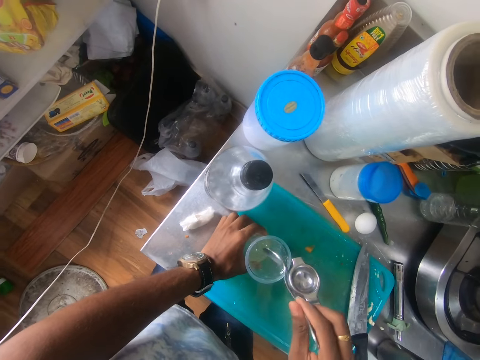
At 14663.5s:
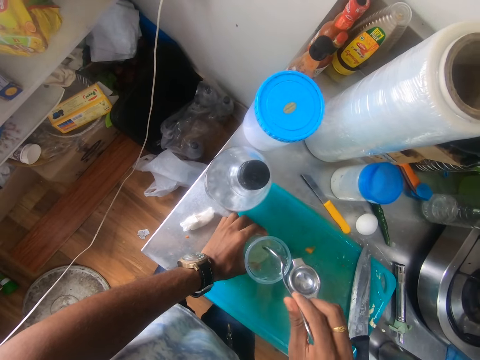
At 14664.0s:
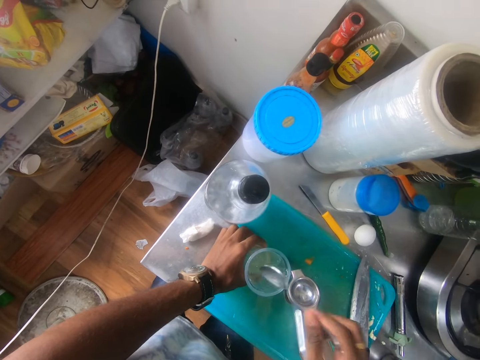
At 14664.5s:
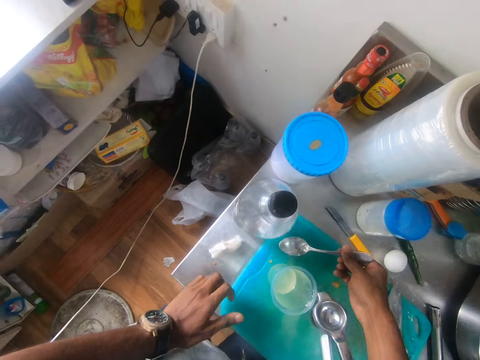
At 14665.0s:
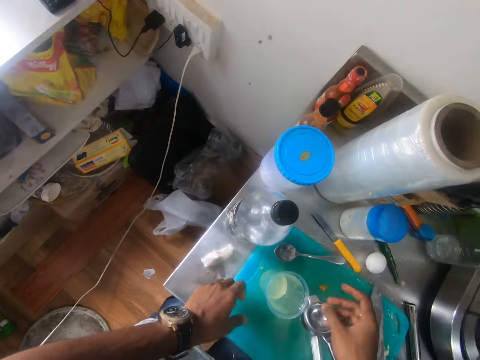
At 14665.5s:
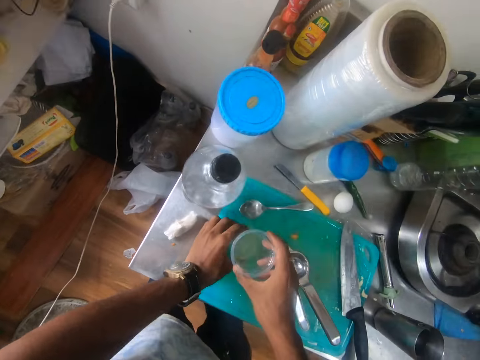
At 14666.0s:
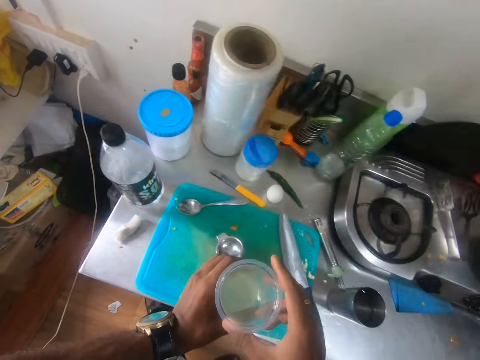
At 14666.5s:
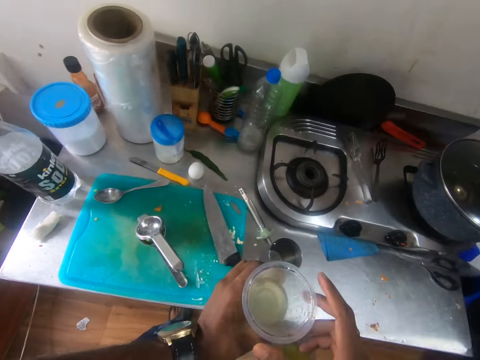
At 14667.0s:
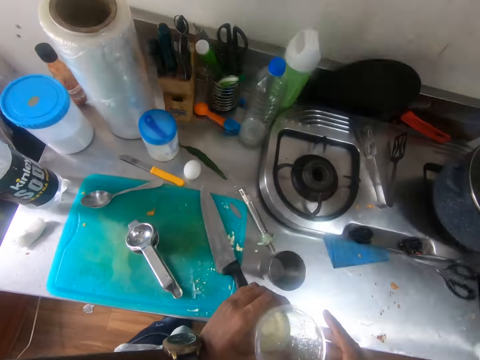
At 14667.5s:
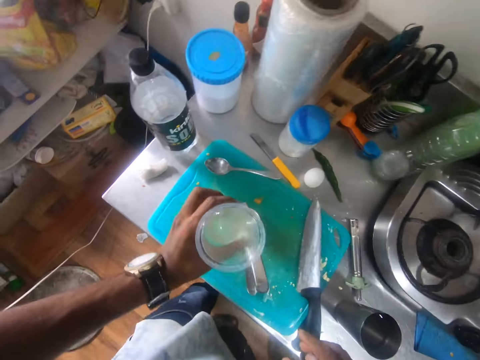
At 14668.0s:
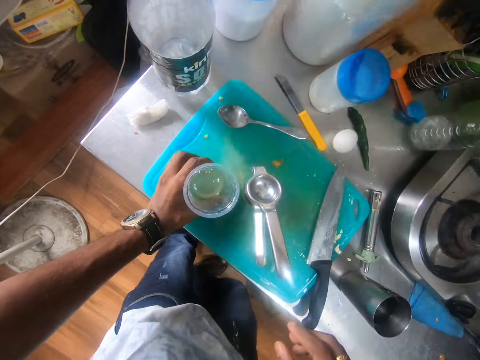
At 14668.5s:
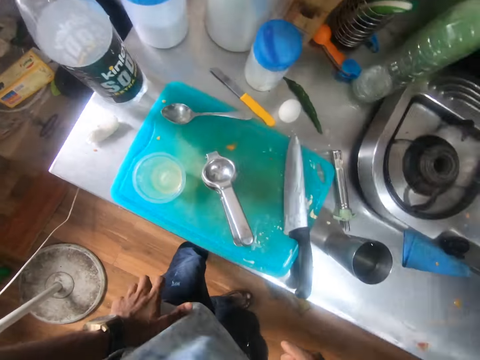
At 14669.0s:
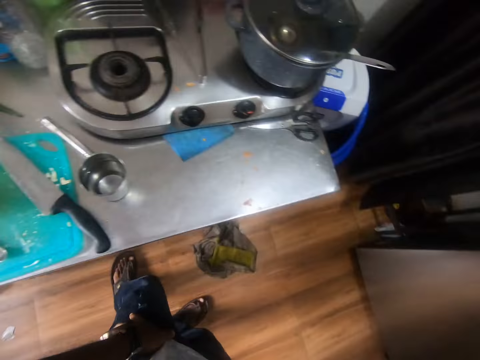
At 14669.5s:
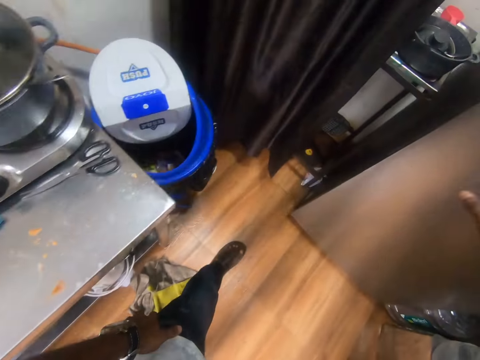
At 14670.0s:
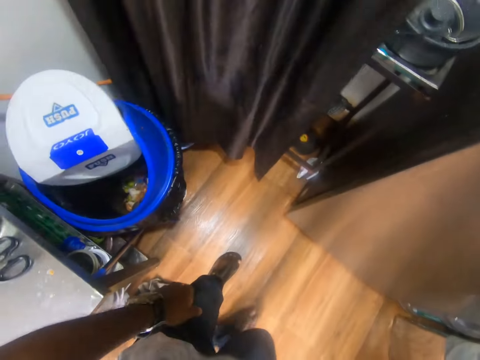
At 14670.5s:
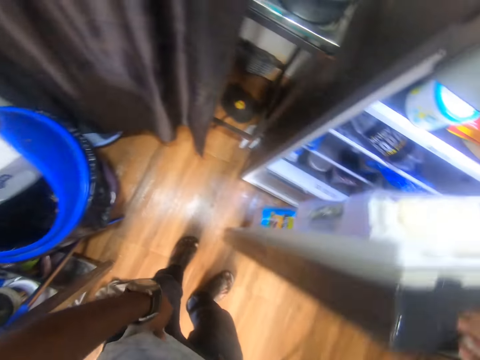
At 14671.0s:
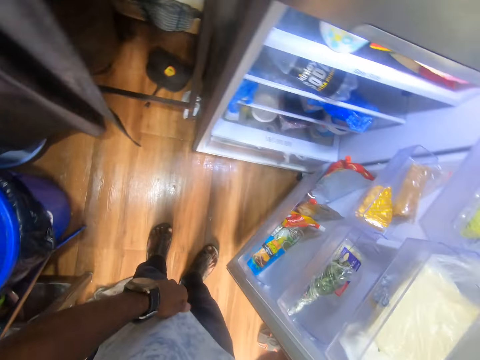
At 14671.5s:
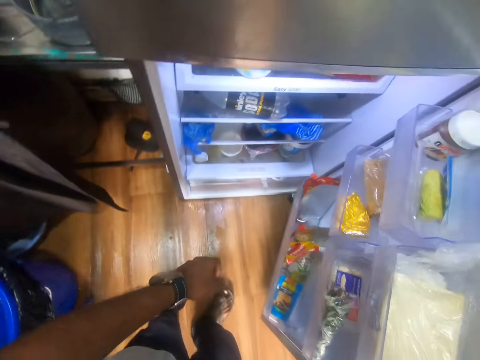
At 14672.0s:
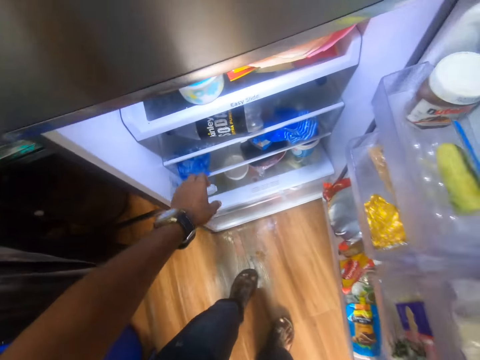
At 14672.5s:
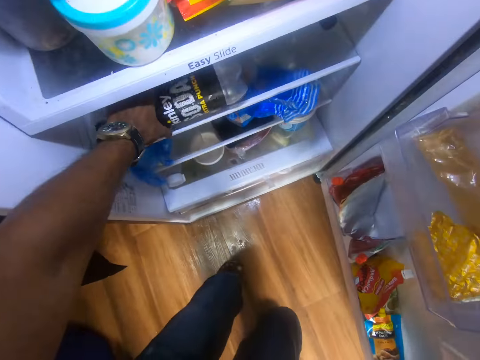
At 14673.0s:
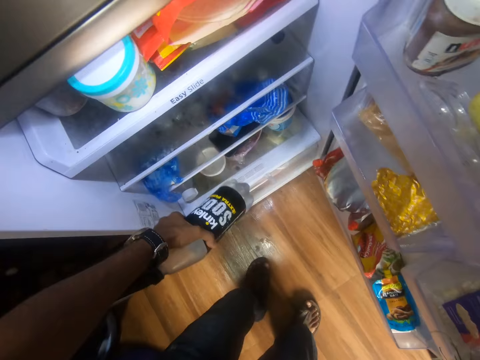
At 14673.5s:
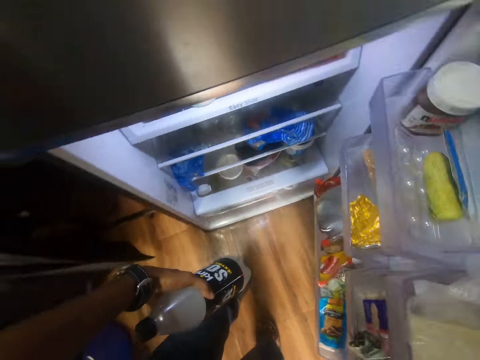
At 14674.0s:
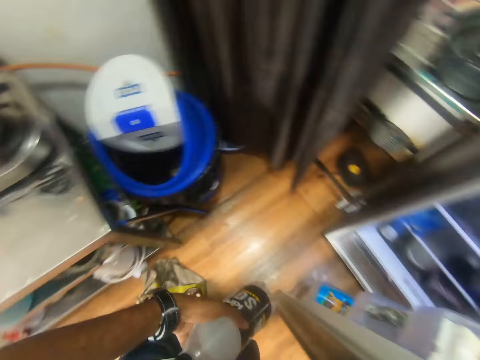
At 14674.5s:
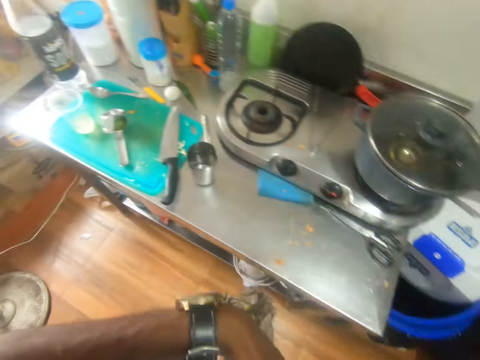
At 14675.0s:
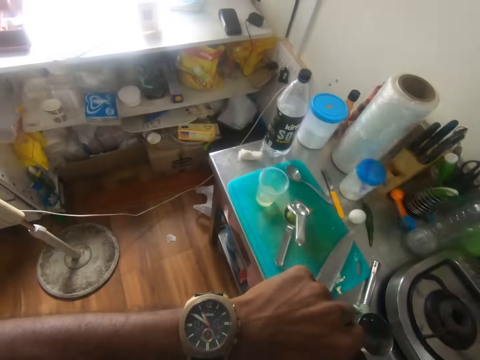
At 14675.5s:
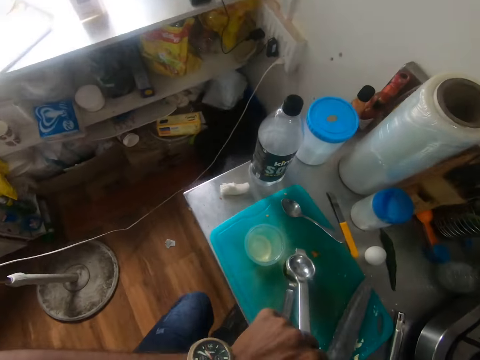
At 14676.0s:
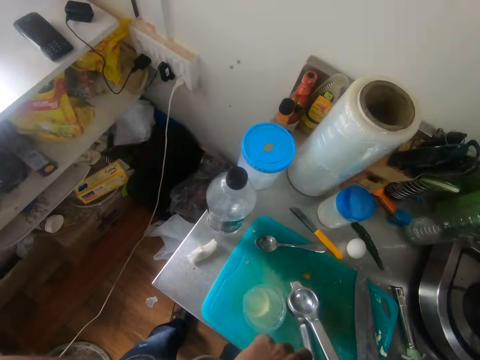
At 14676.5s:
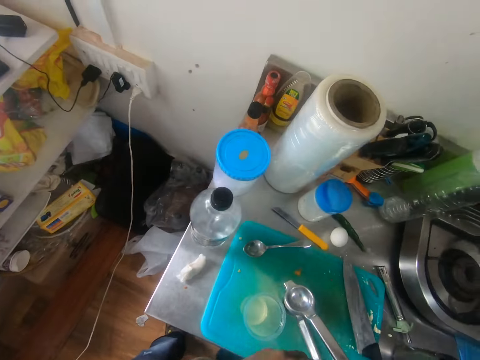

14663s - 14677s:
The camera wearer stirs the lemon juice. He taps the spoon on the cup with his right hand. He places the spoon on the chopping board with his right hand. He carries the cup from the chopping board with his hands. He holds the cup with his left hand. He drops the cup on the chopping board with his left hand. He opens the refrigerator door with his right hand. He walks. He takes a soda bottle from the refrigerator with his left hand. He closes the refrigerator door with his right hand. He holds the soda bottle with his hands.

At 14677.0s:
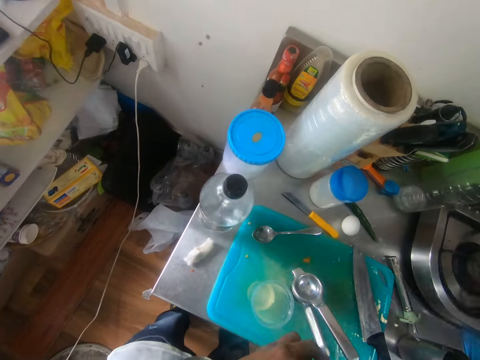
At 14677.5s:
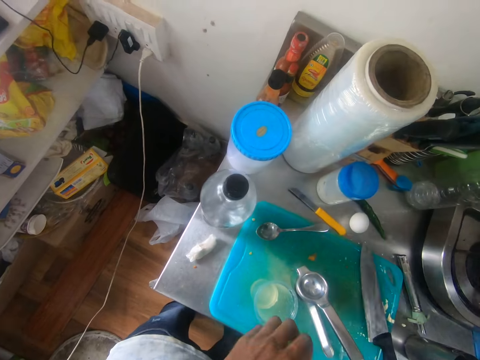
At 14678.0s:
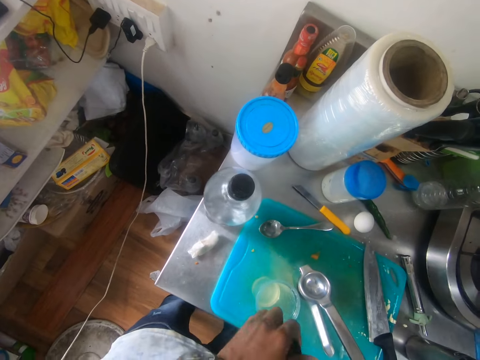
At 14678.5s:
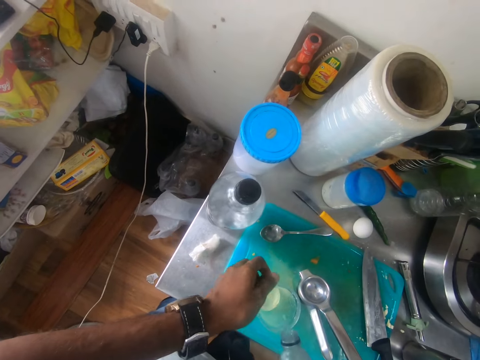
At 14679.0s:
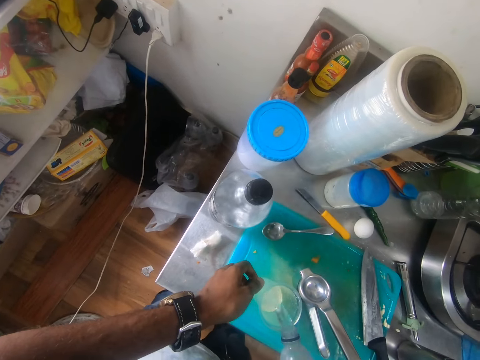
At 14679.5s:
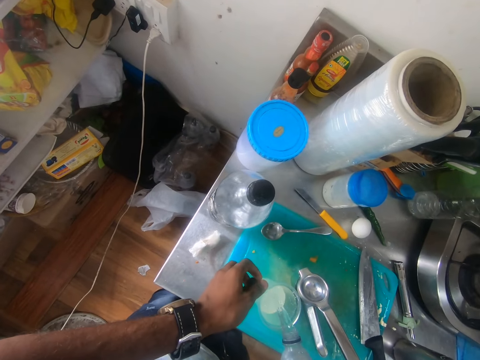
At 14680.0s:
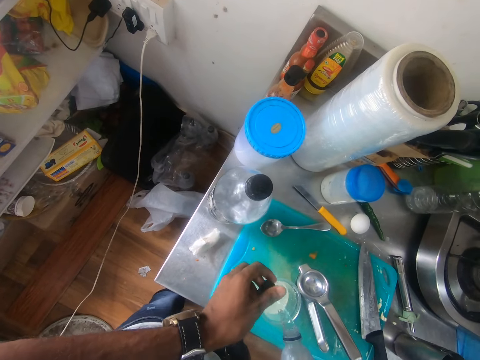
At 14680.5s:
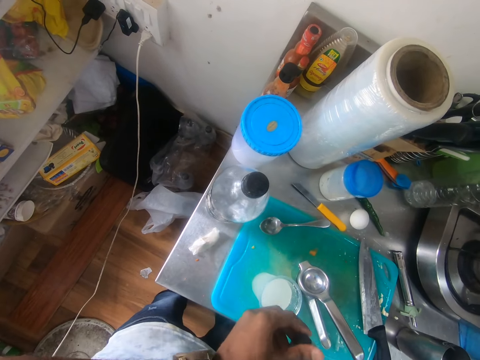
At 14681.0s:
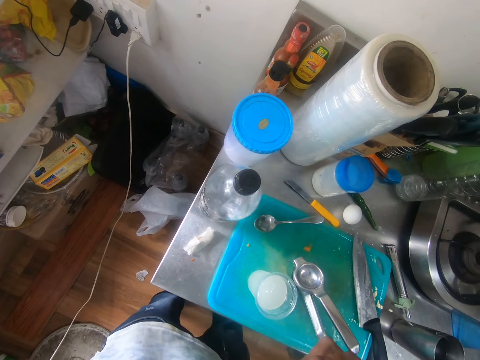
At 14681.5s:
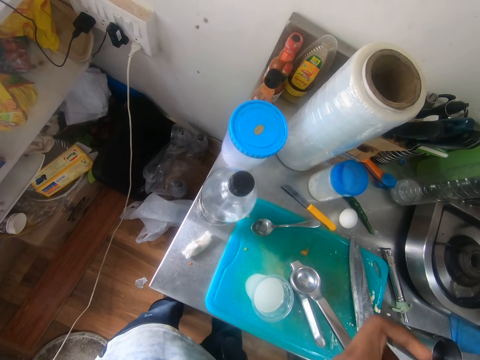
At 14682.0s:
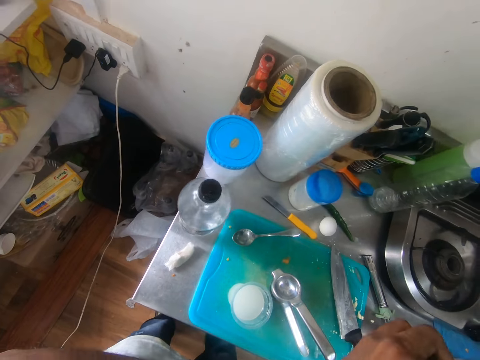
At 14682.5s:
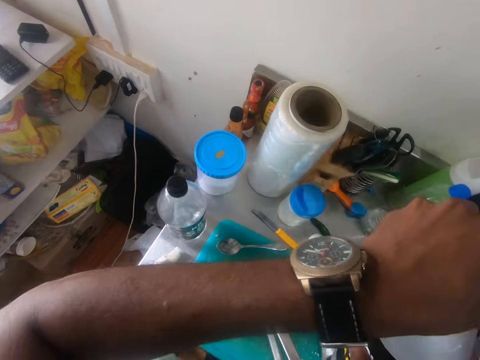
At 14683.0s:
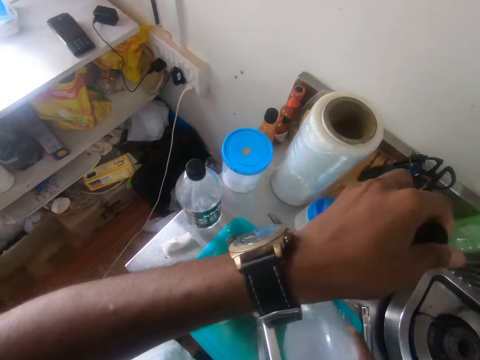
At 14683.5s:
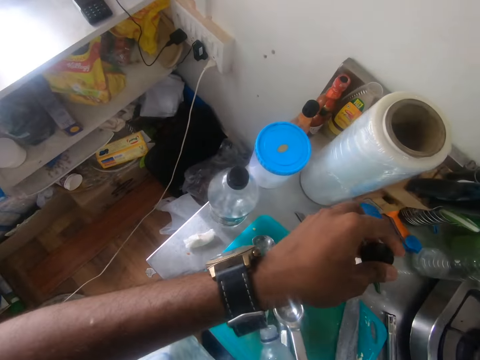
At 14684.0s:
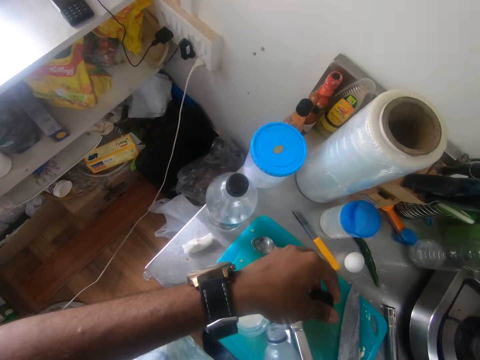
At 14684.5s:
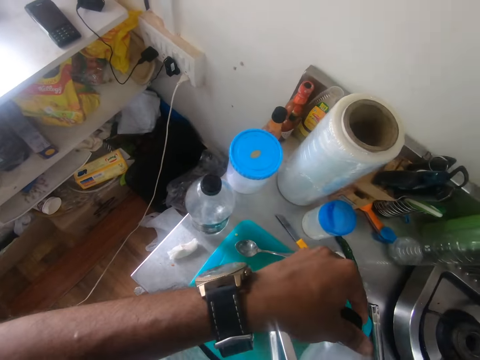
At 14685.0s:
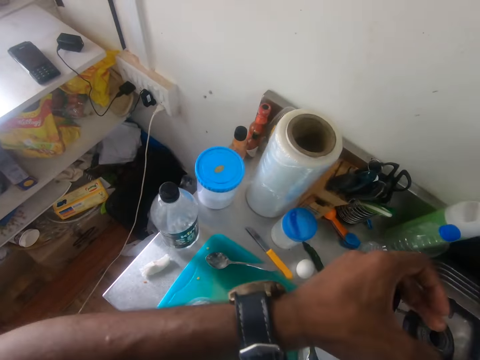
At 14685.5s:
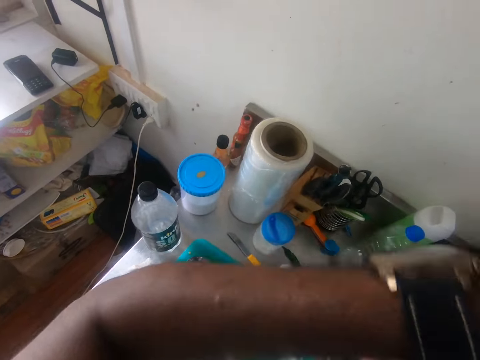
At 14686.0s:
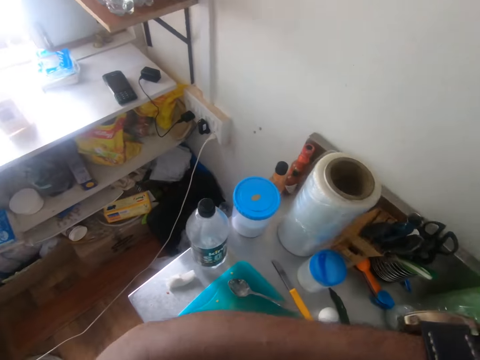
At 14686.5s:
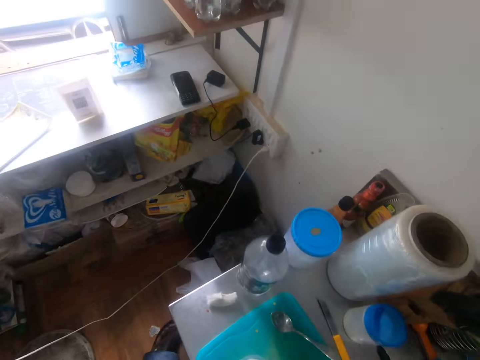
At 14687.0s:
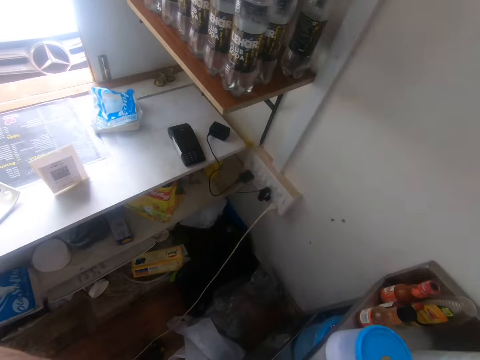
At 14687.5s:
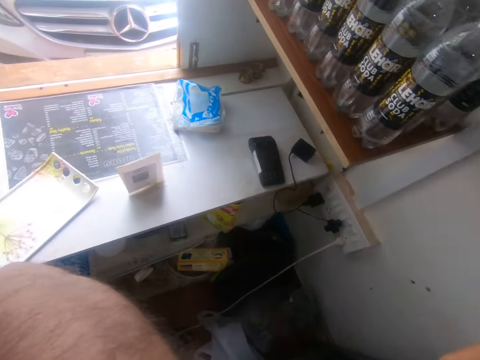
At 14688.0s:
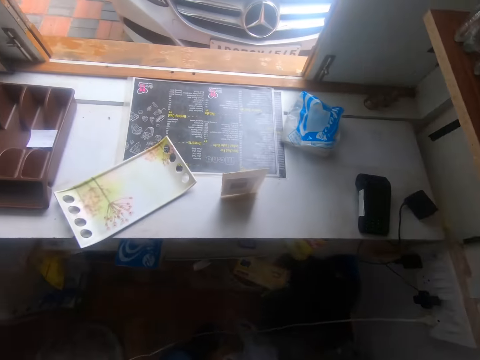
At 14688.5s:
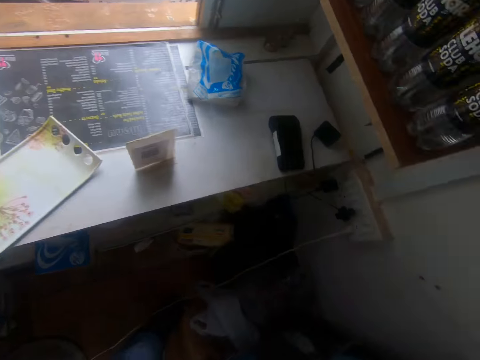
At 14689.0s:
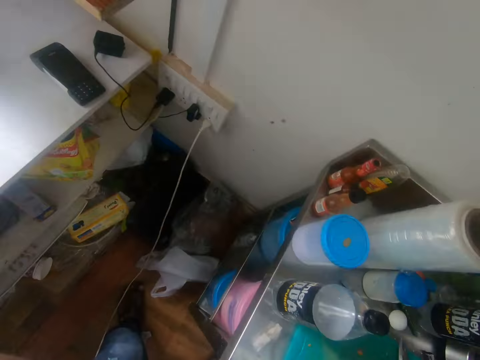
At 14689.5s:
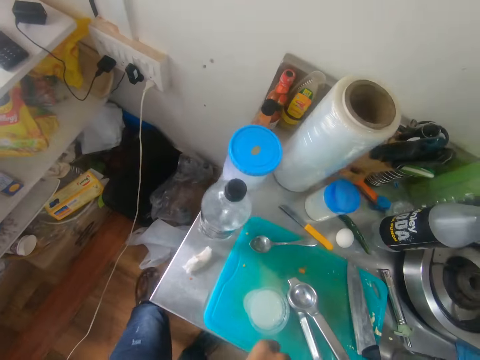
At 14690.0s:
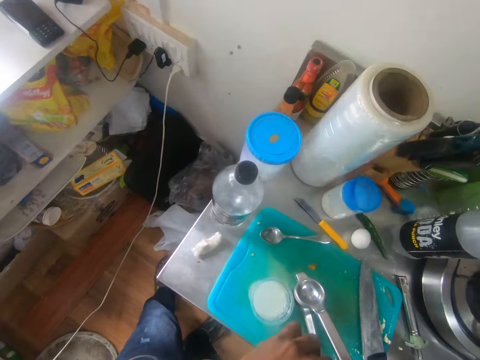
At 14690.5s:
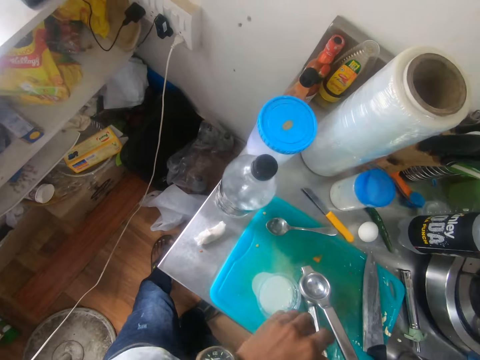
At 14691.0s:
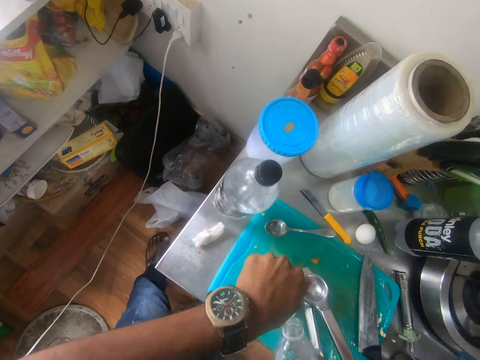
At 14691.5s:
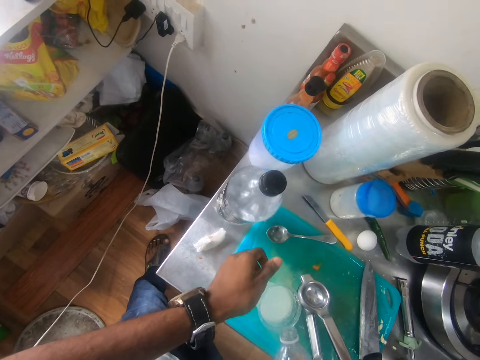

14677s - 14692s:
The camera wearer opens the soda bottle with his left hand. He pours soda from the soda bottle into the cup with his right hand. He closes the soda bottle in his right hand with his left hand. He pours soda from the soda bottle into the cup with his right hand. He closes the soda bottle in his right hand with his left hand. He interacts with a man. He takes a soda bottle from a shelf with his right hand. He opens the soda bottle in his right hand with his left hand.
